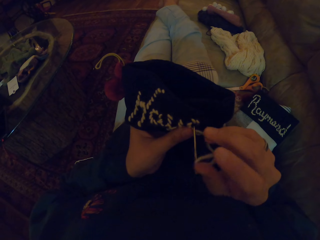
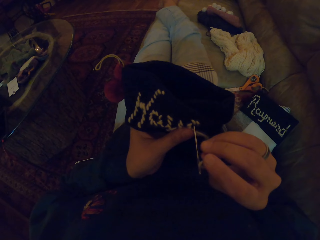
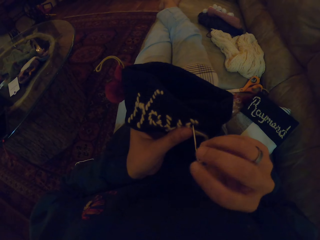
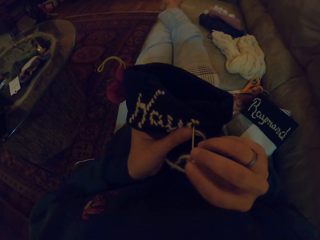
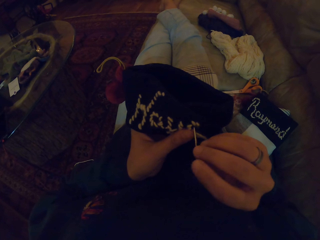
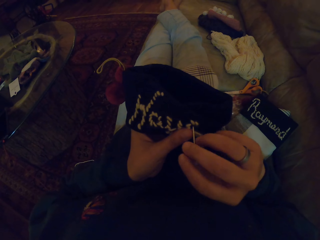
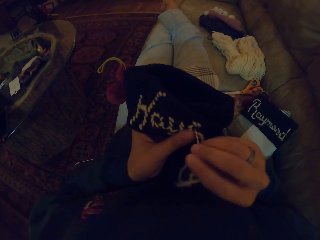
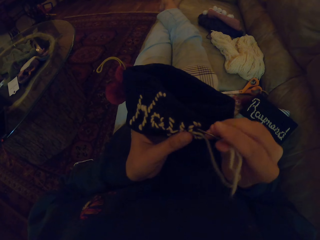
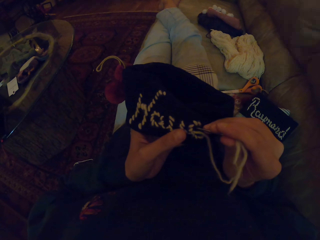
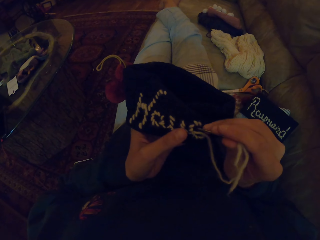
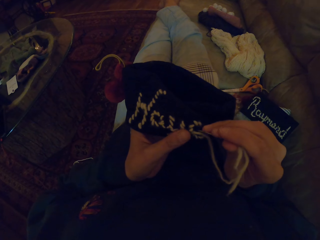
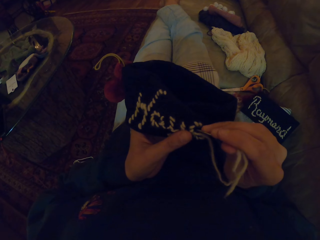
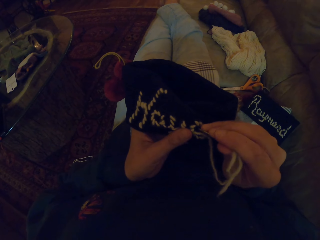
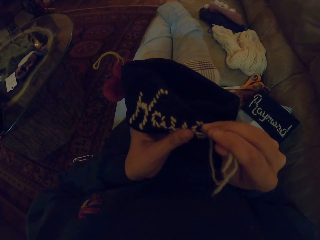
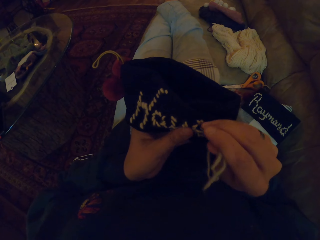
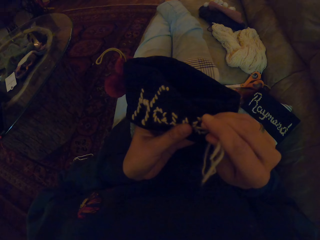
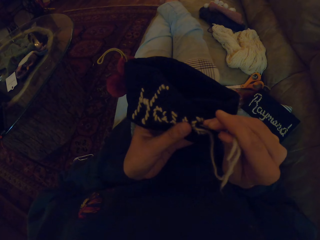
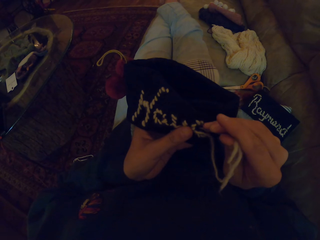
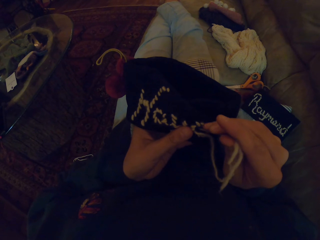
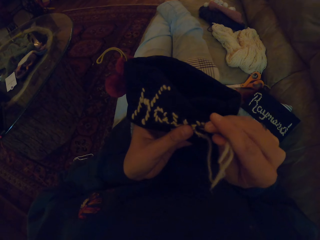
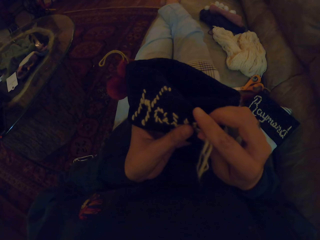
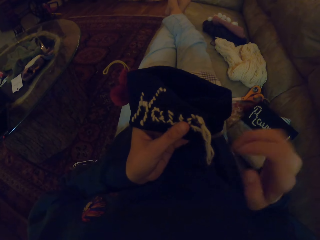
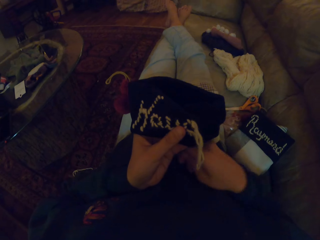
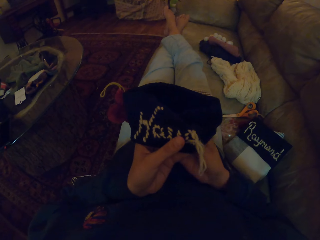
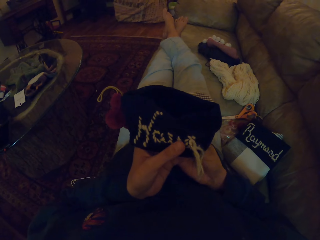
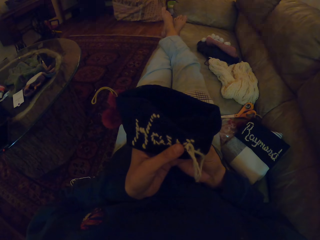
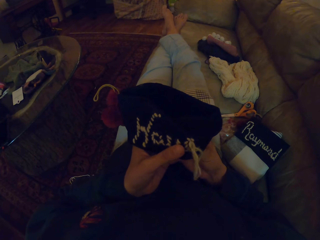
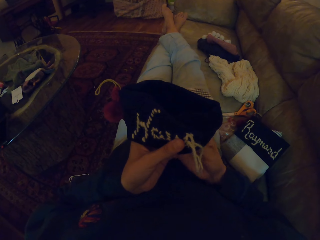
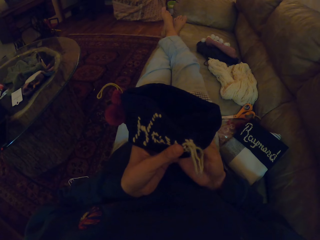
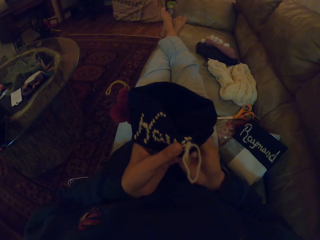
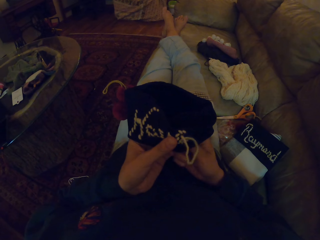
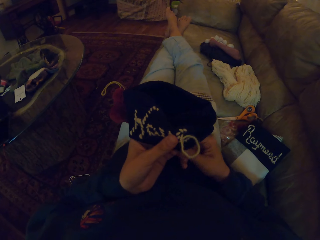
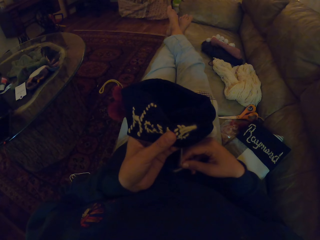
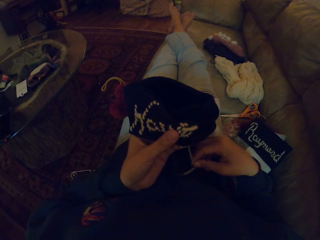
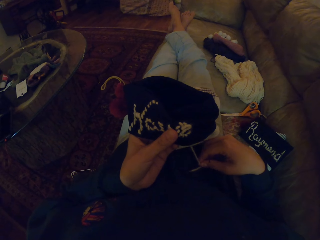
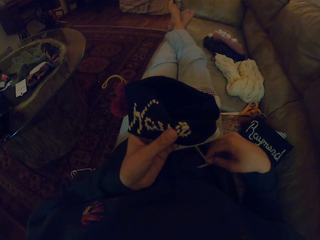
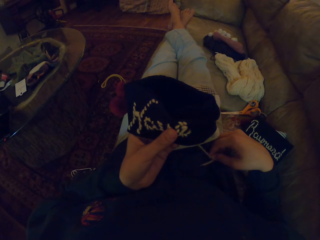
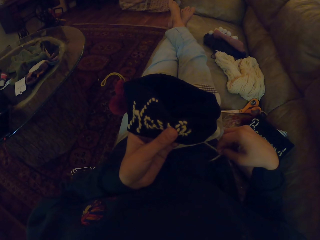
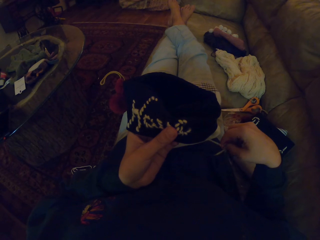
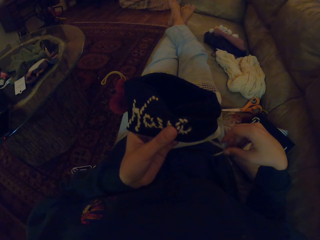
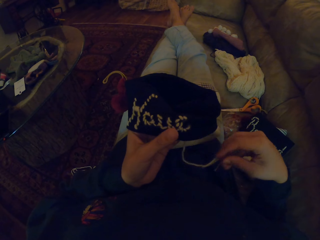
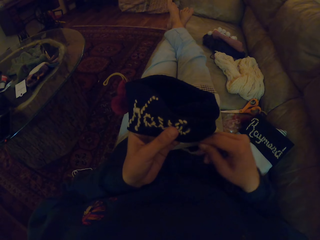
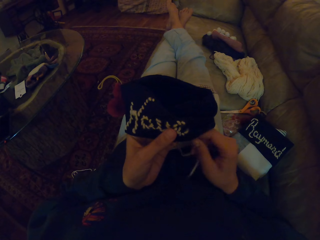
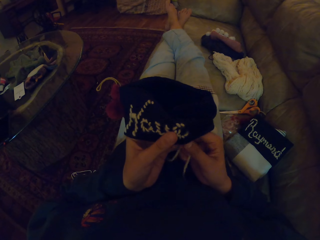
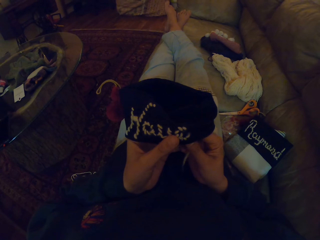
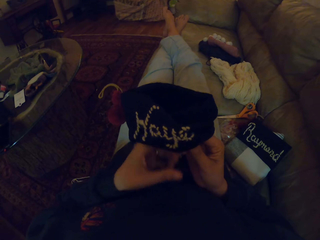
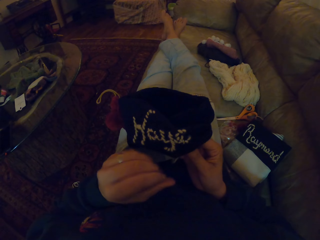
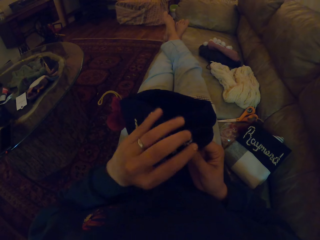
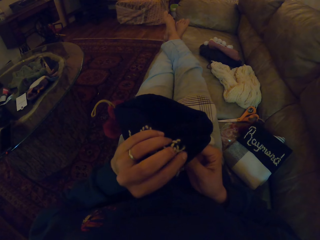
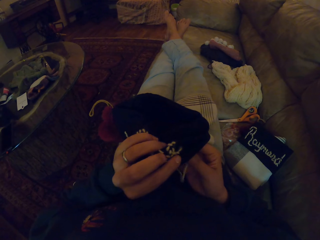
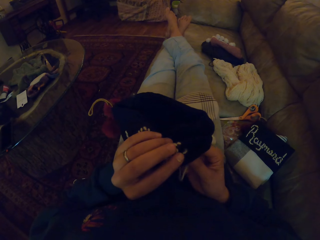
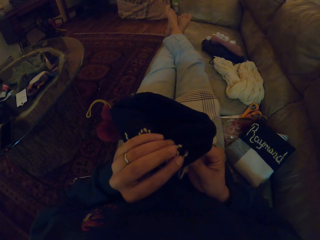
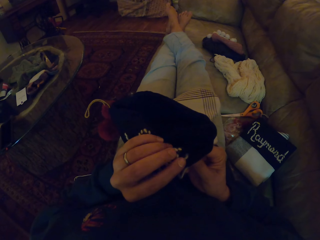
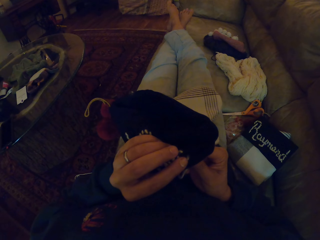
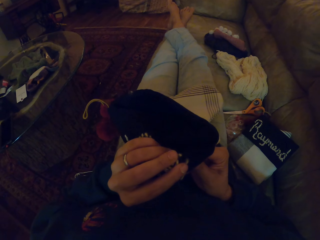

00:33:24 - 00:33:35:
The camera wearer sews a piece of cloth with a needle. They pull the thread.

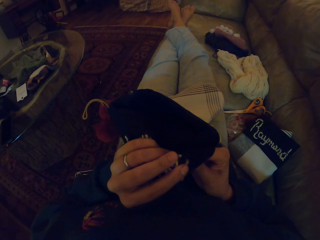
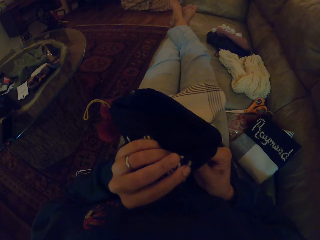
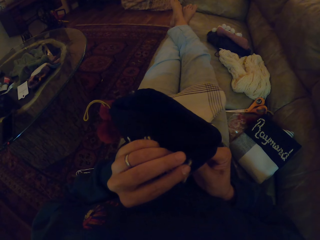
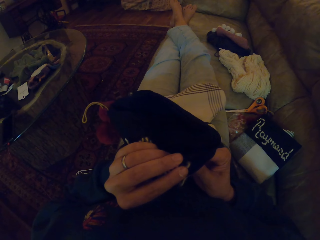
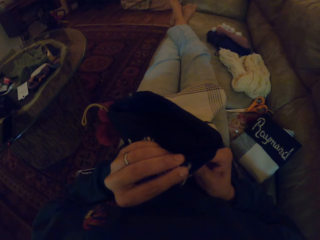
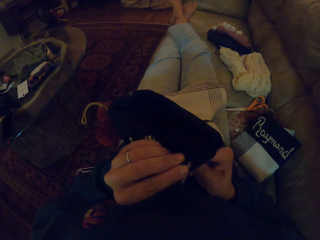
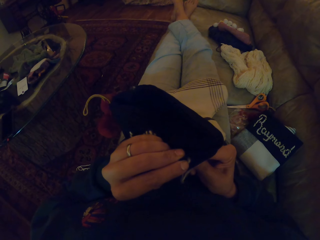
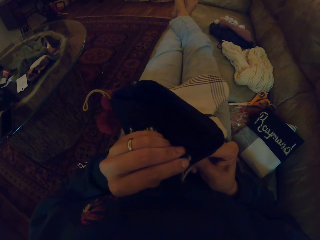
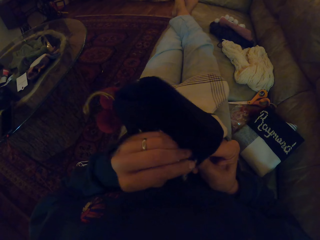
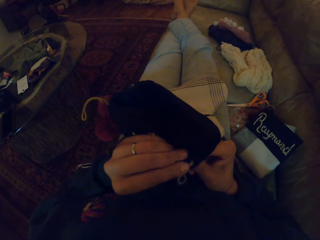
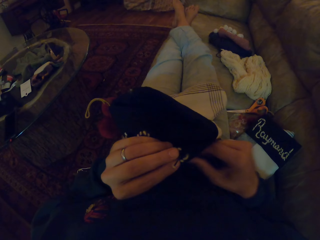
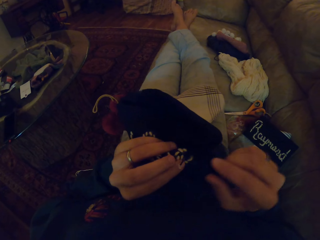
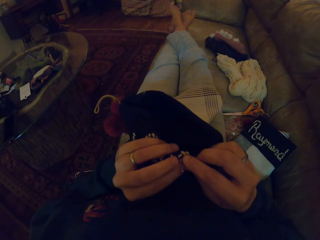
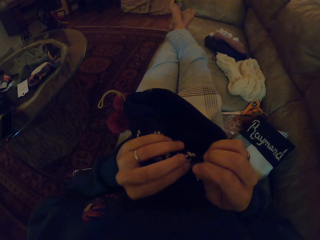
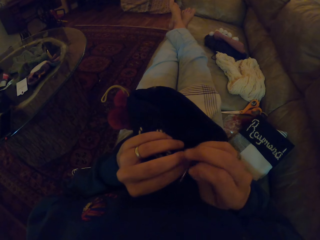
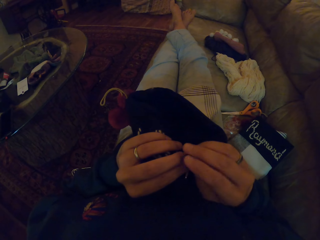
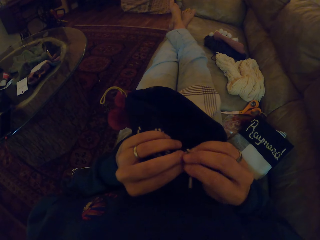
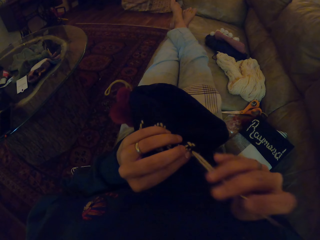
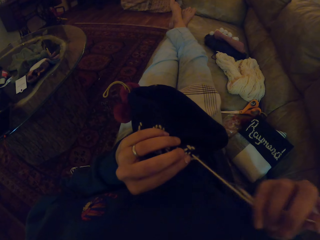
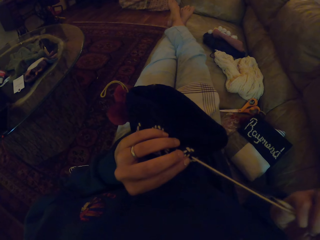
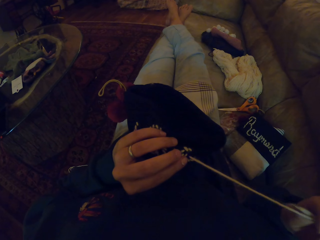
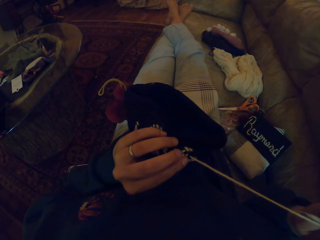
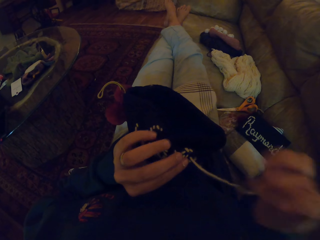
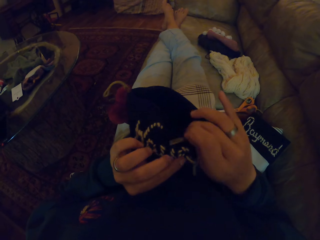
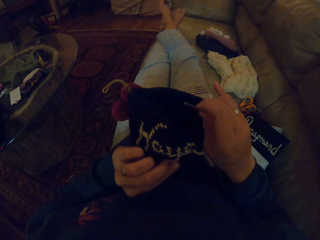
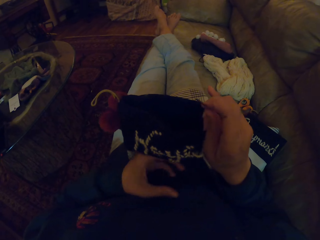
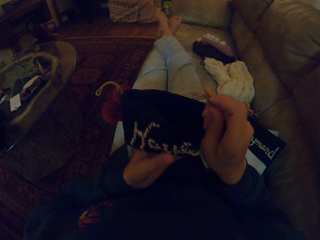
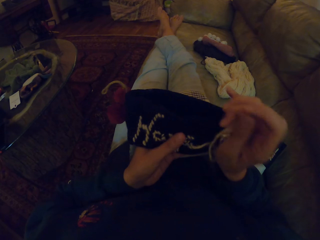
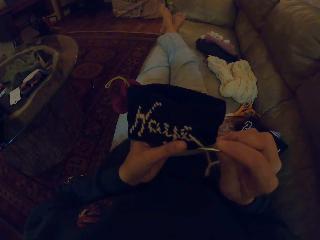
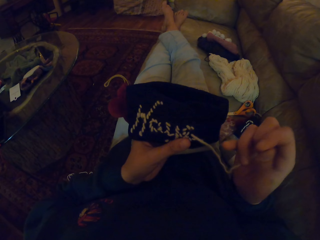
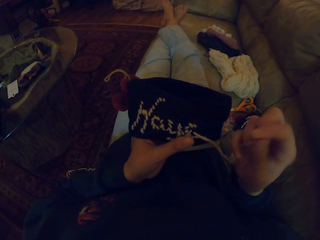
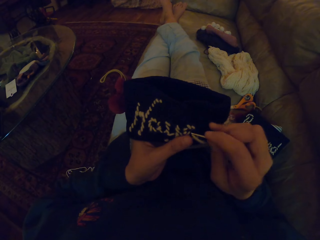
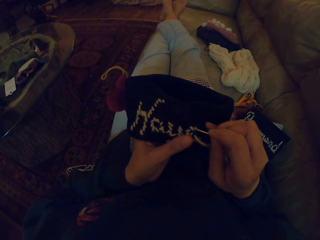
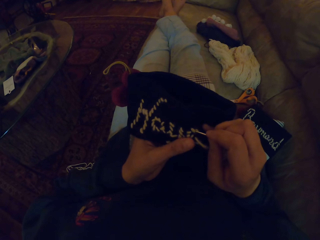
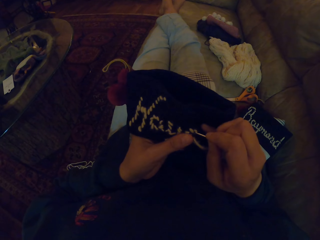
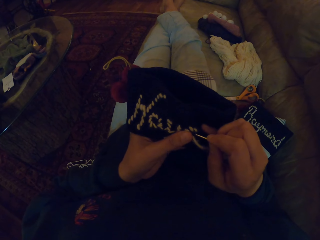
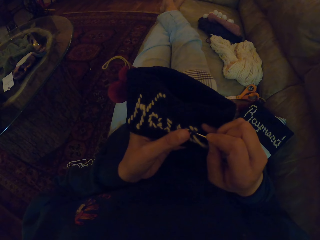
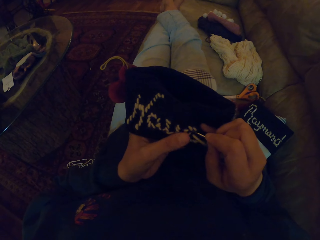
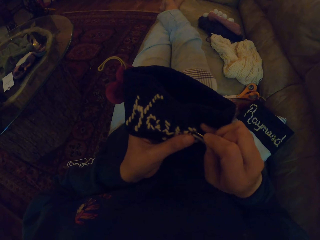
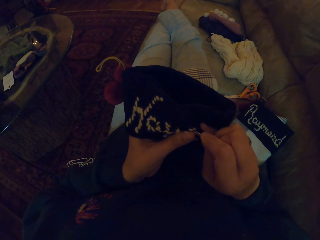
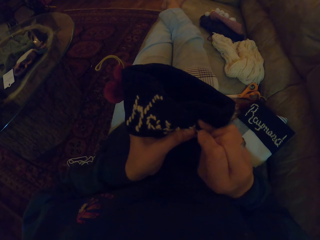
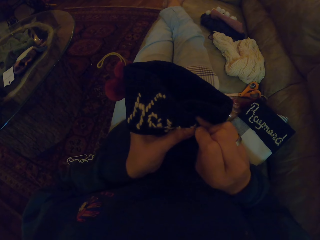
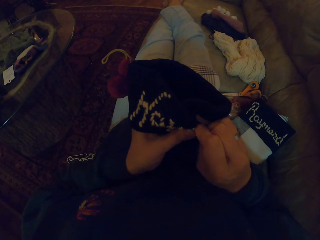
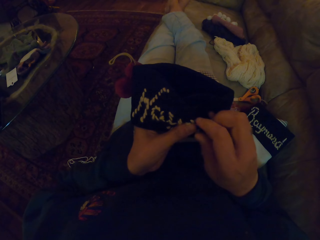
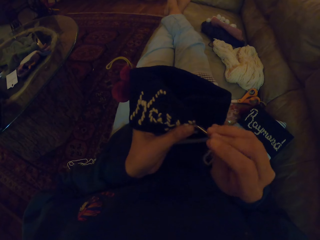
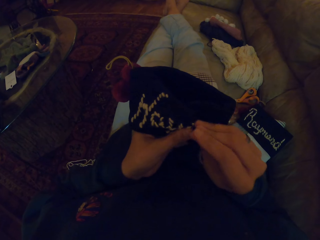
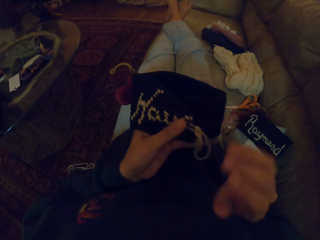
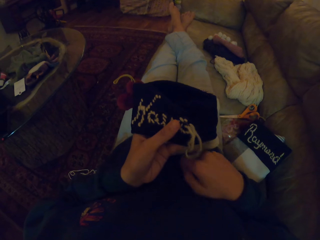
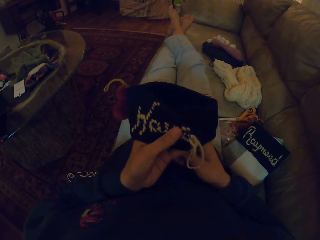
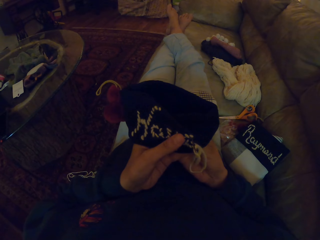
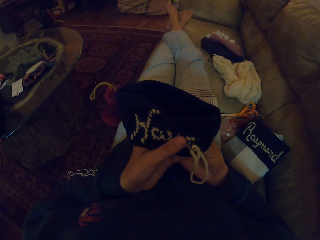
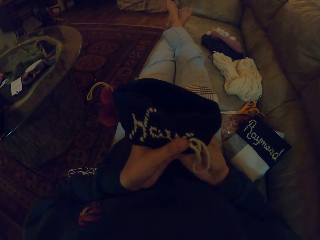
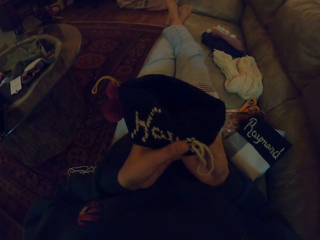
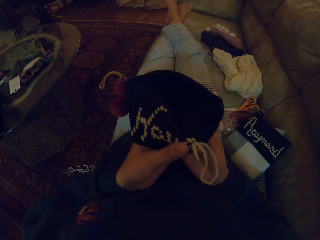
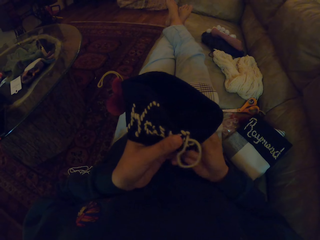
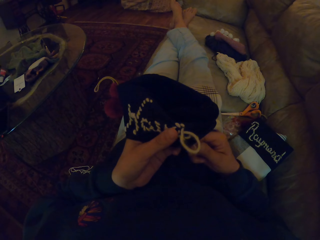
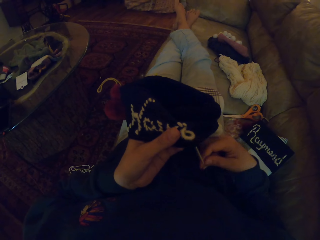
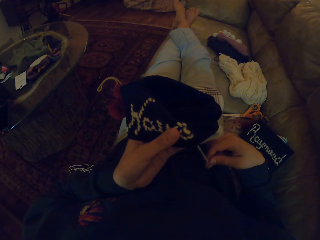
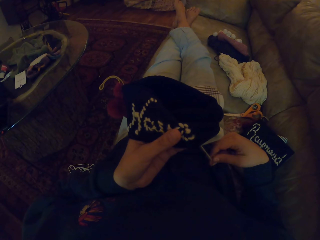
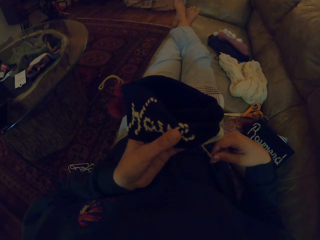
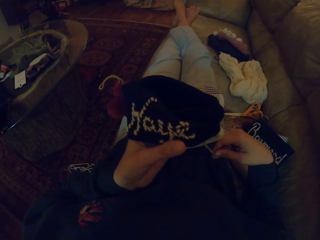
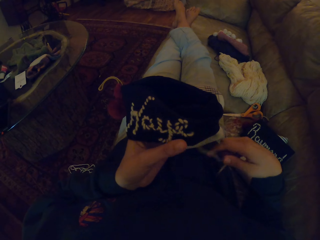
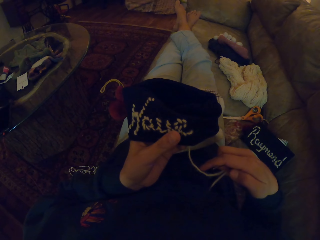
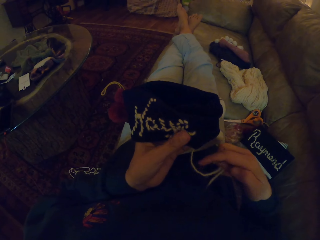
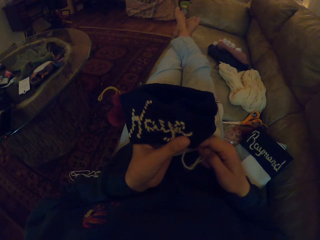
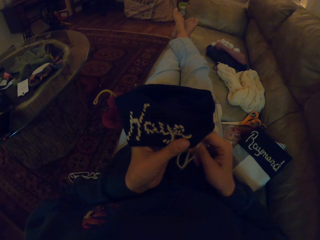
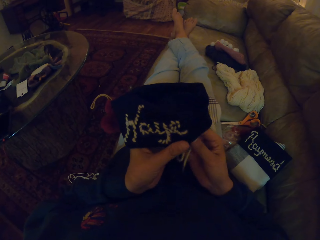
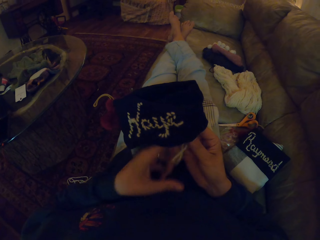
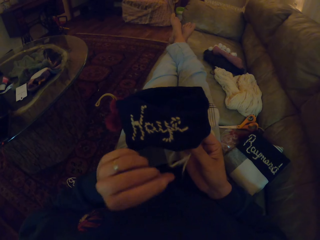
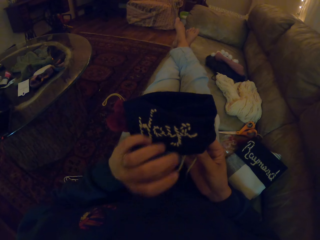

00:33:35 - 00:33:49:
The camera wearer sews a piece of cloth with a needle. They pull the thread. They sew the piece of cloth with the needle. They pull the thread.
